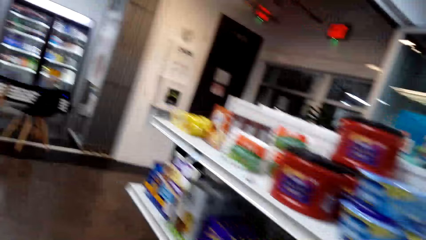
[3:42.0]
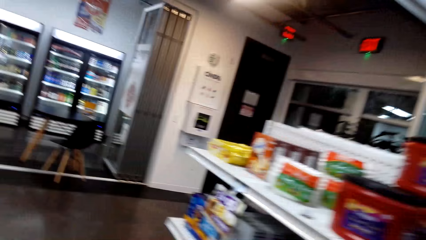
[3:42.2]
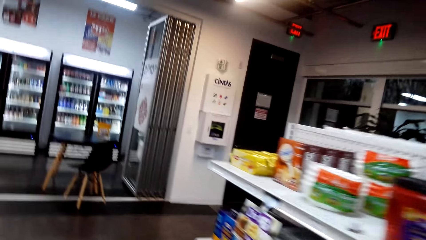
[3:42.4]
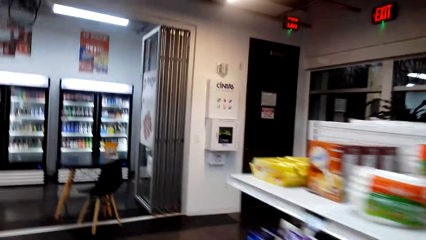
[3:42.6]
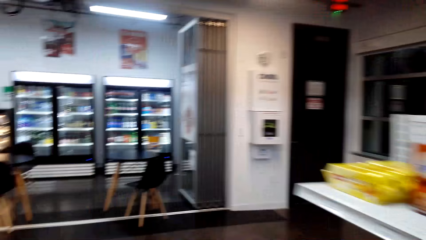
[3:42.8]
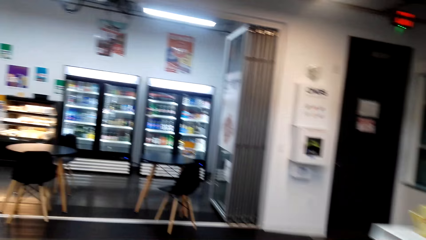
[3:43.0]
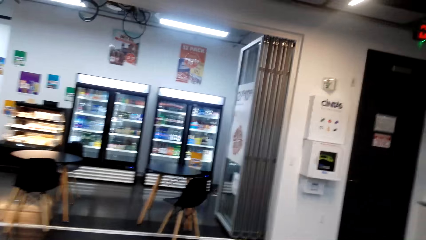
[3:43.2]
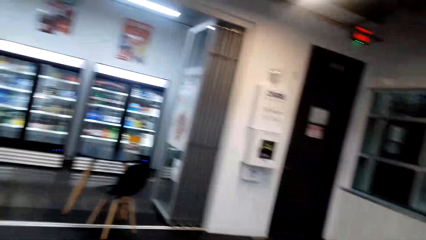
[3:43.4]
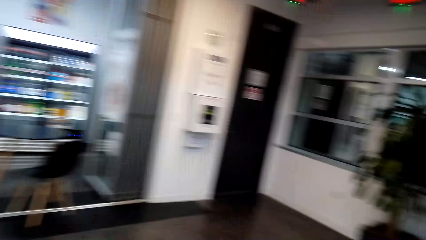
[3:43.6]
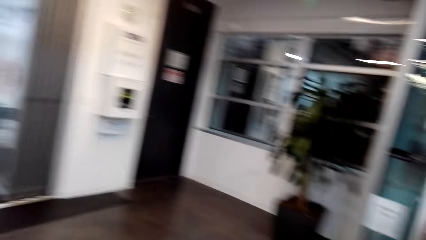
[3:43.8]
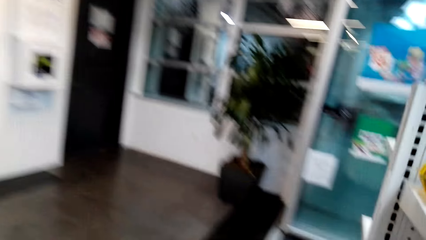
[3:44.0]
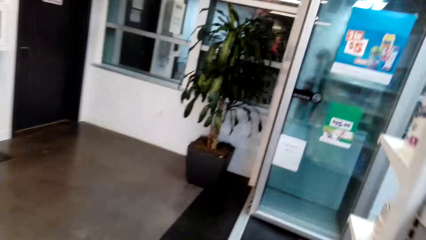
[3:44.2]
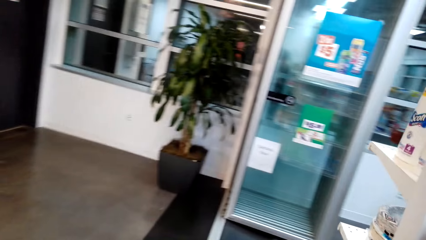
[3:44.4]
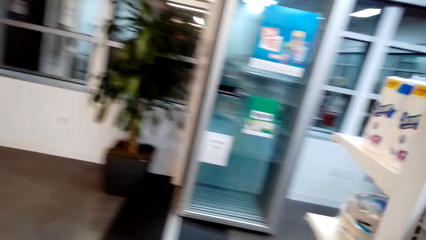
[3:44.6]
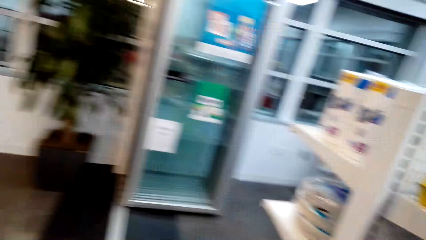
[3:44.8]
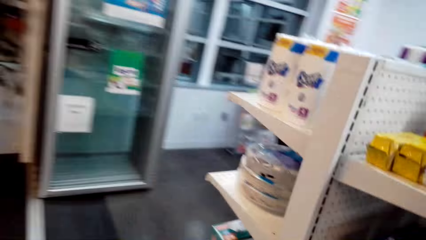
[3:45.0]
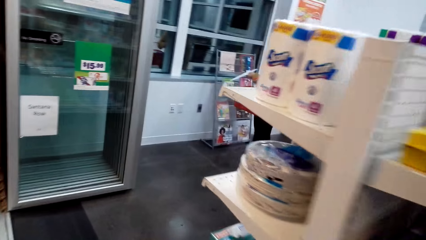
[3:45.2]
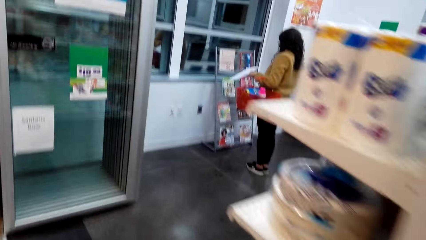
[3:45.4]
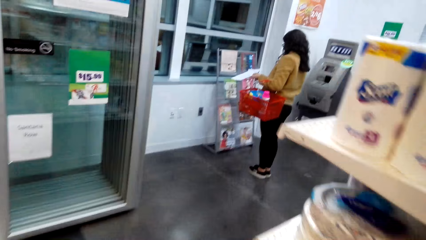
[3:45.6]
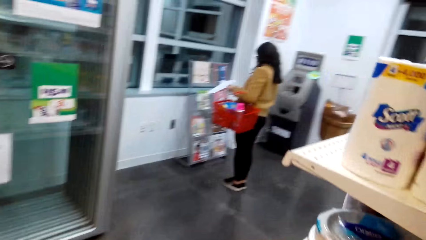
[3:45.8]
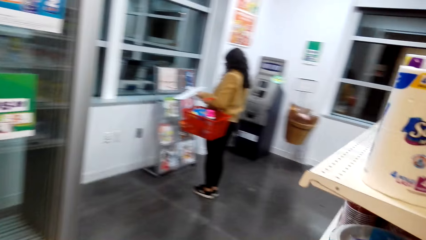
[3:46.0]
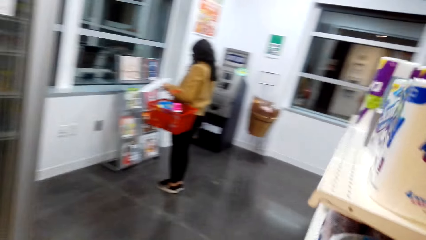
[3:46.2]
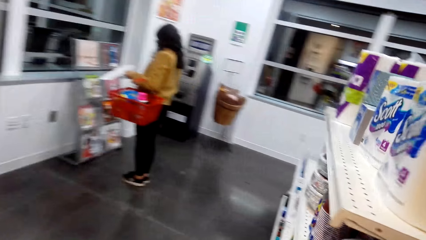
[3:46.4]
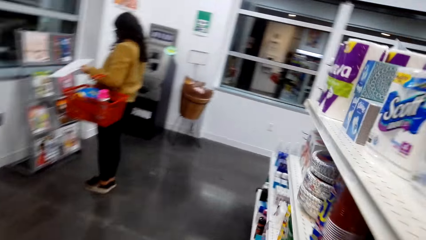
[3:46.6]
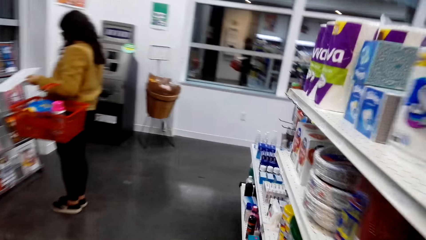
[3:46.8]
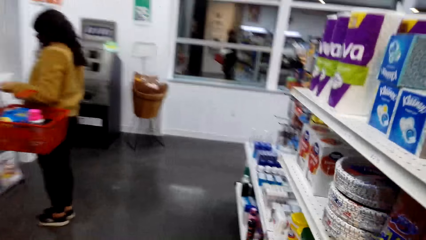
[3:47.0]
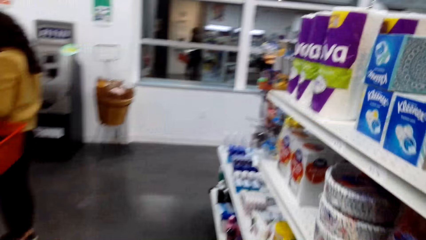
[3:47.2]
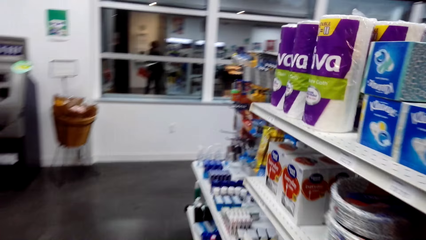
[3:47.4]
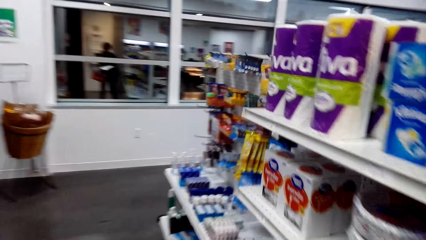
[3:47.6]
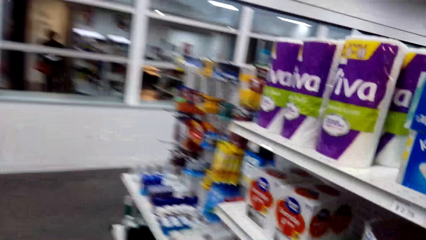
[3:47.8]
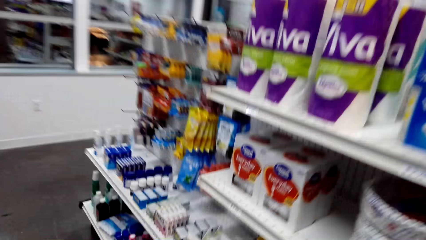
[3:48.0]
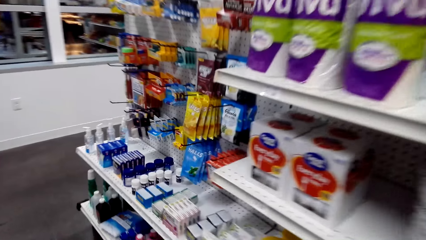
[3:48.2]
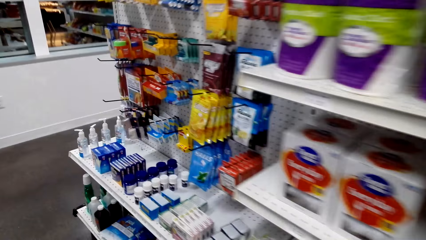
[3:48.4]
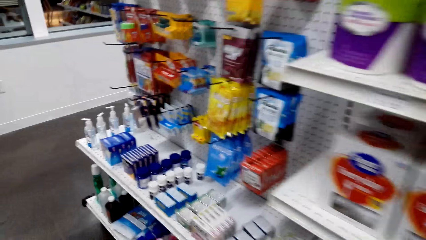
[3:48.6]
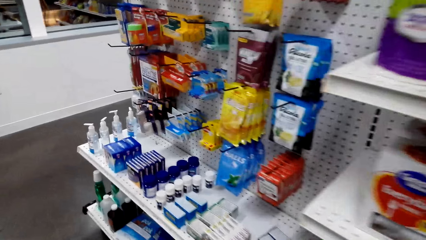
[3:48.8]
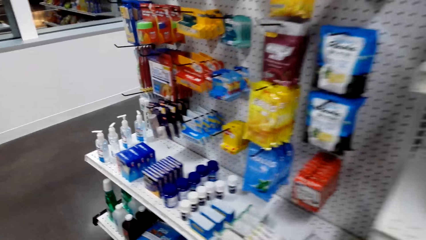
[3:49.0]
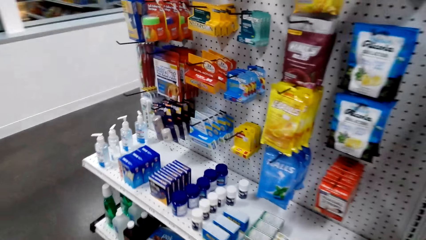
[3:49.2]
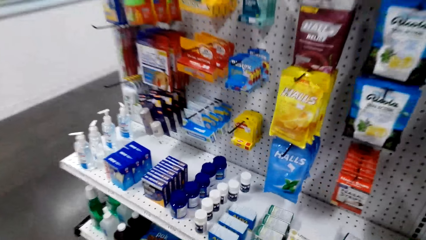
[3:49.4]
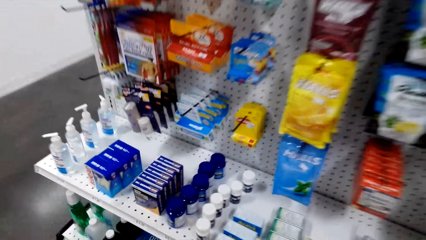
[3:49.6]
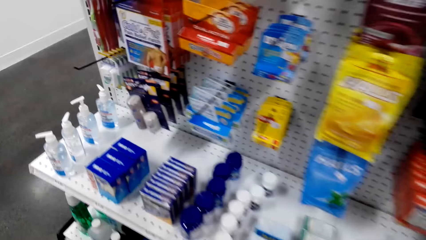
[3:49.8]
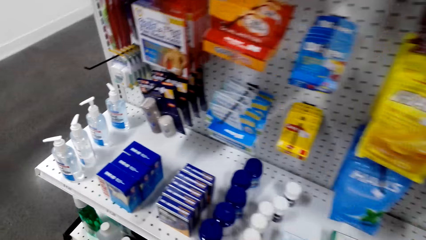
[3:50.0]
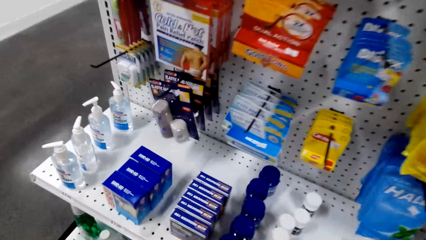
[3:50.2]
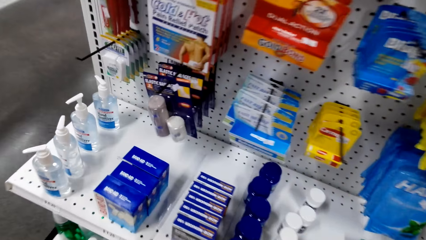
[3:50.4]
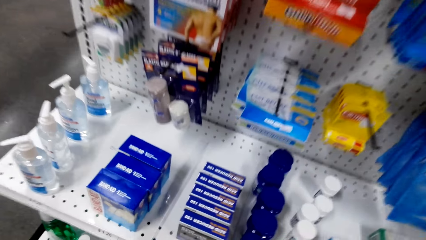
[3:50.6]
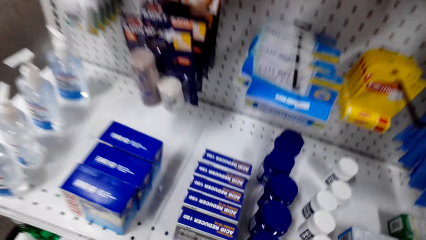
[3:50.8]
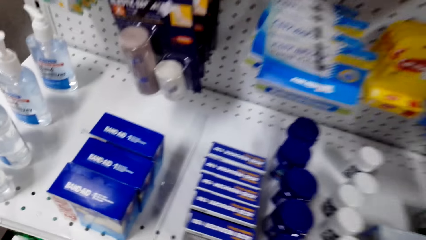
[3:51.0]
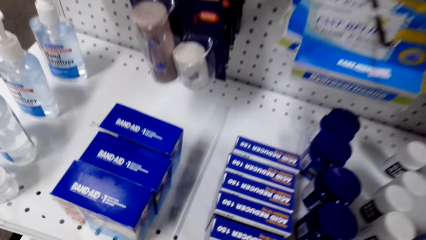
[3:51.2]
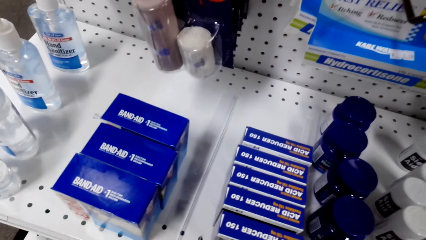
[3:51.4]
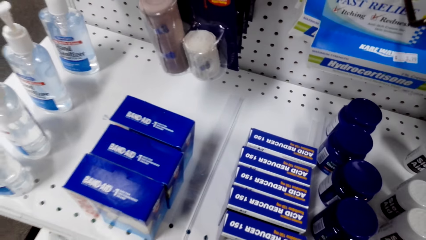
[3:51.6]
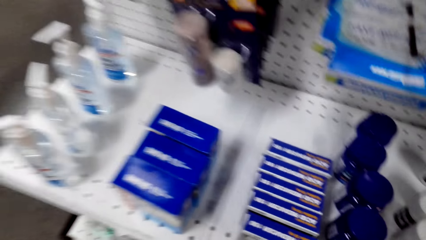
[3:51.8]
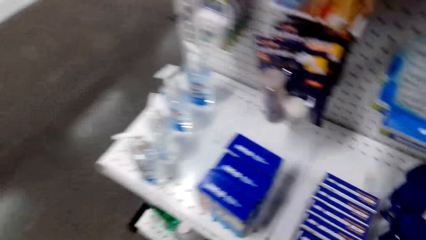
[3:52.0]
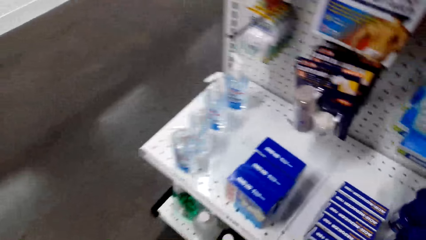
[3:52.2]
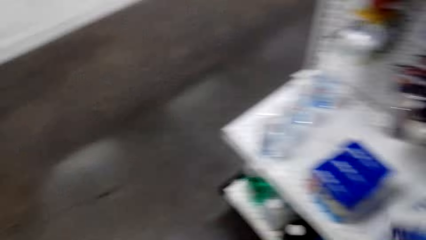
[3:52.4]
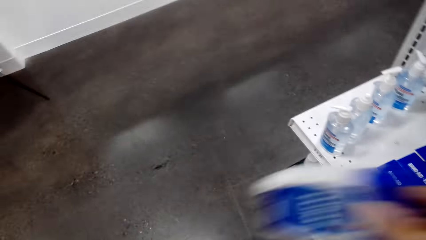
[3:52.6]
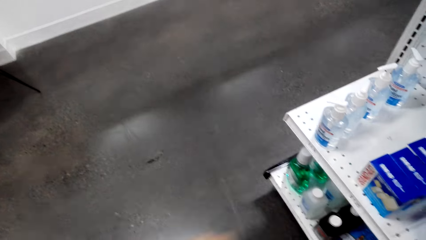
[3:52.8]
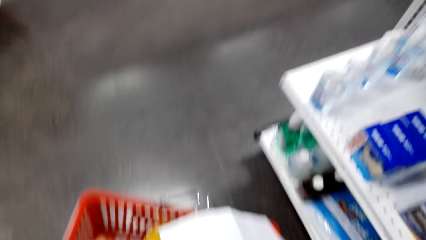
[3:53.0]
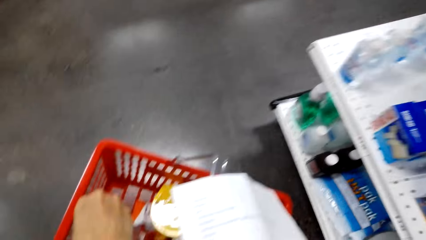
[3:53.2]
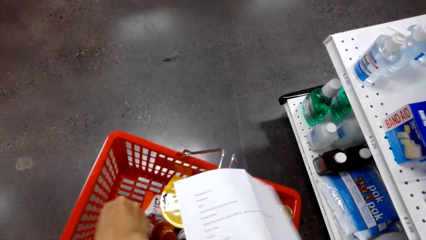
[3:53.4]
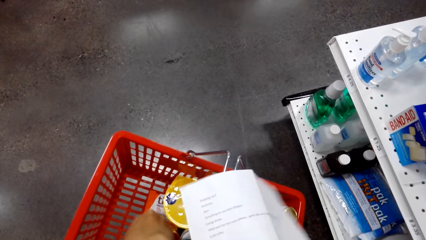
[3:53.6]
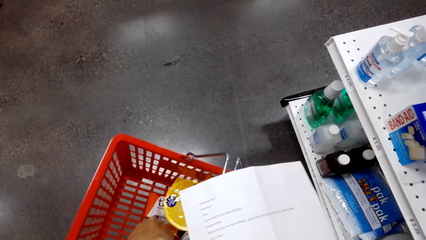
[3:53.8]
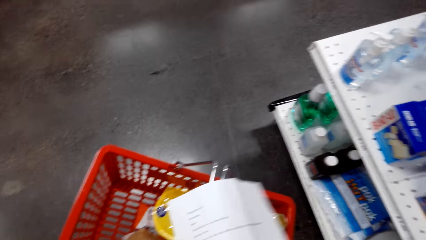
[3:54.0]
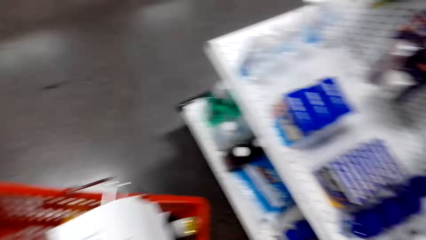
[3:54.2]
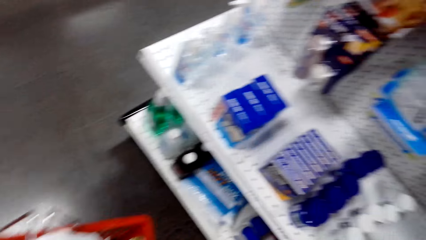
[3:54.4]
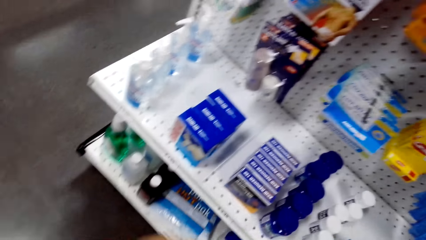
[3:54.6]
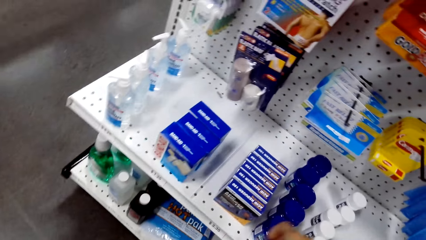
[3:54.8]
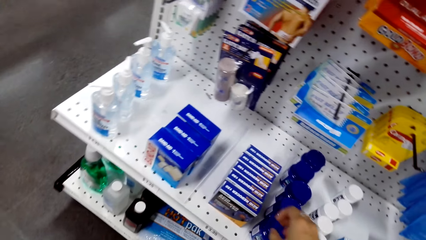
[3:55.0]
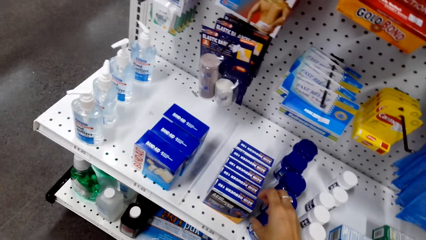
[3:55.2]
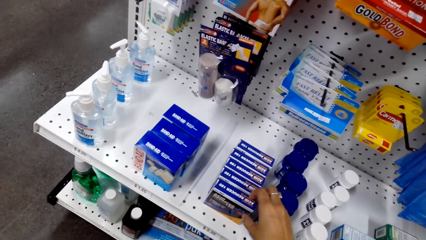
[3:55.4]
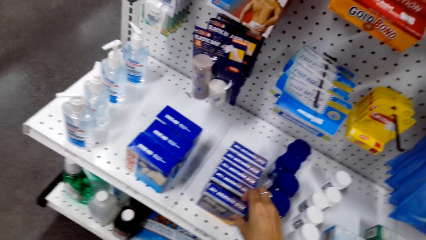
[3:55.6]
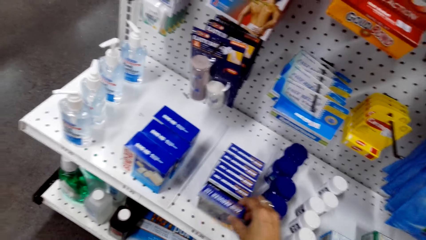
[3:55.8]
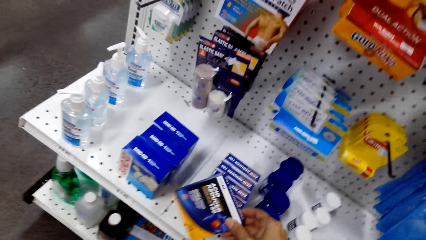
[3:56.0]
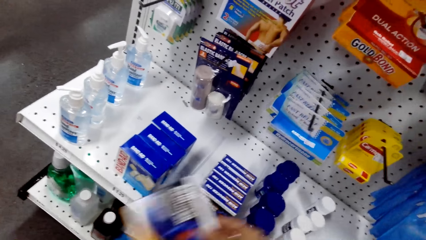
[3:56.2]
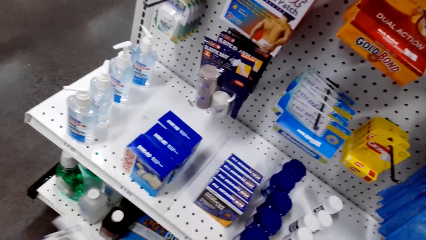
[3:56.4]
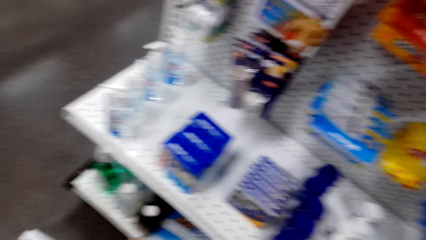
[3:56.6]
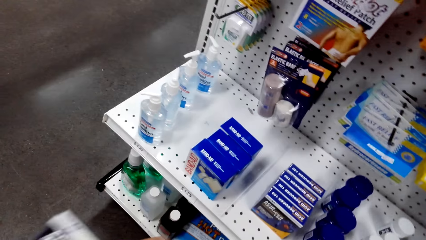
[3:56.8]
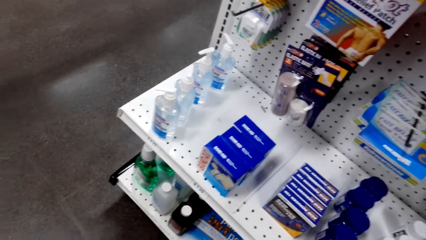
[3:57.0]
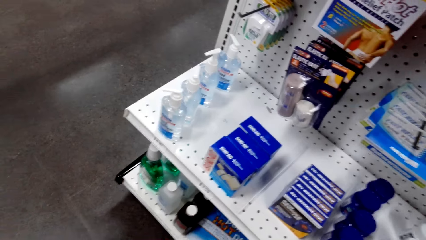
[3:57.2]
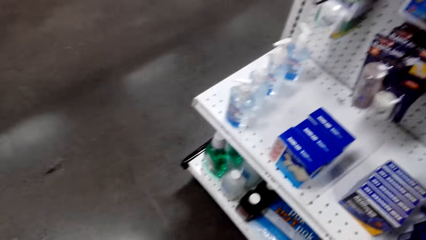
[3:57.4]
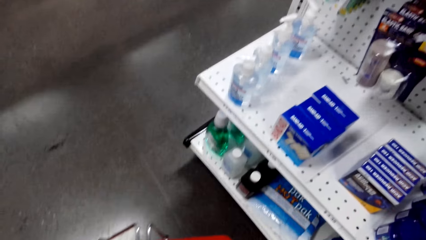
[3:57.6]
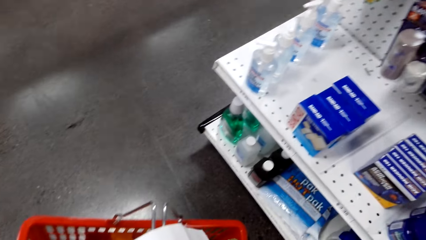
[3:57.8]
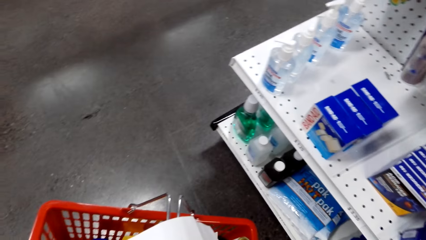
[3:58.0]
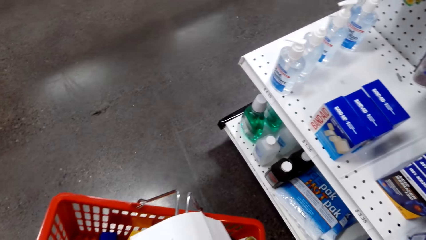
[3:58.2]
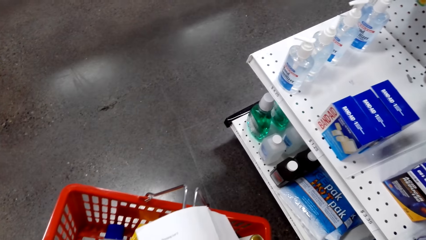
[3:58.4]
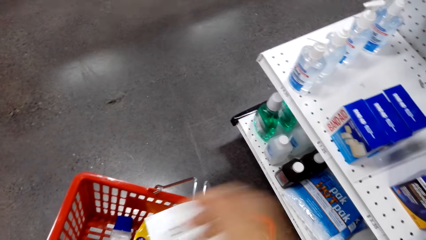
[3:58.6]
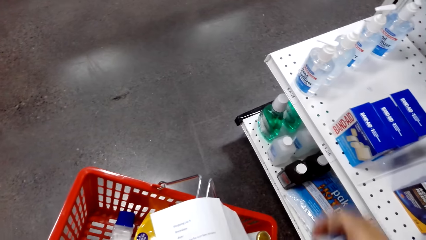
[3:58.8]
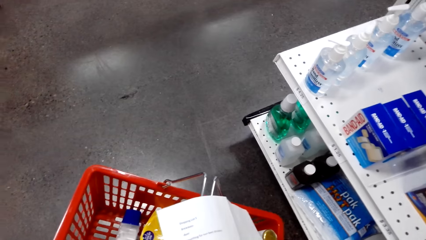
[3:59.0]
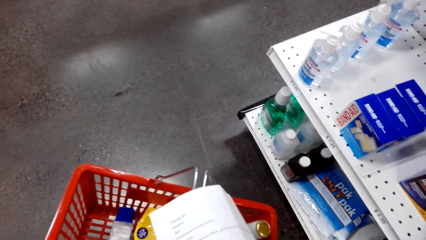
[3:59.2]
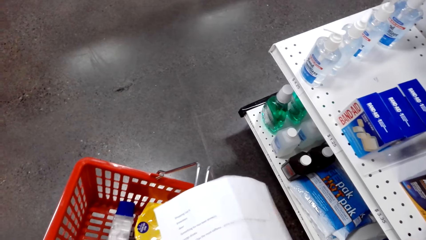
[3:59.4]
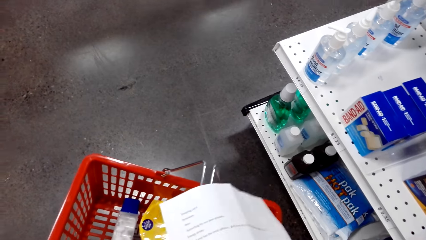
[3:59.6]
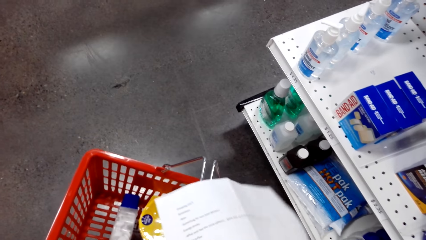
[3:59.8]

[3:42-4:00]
The camera wearer walks in the supermarket. They look around. They pick up acid reducer from the shelf. They place the acid reducer in the shopping basket.
